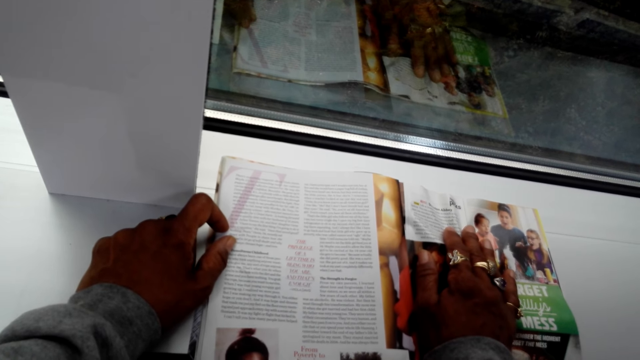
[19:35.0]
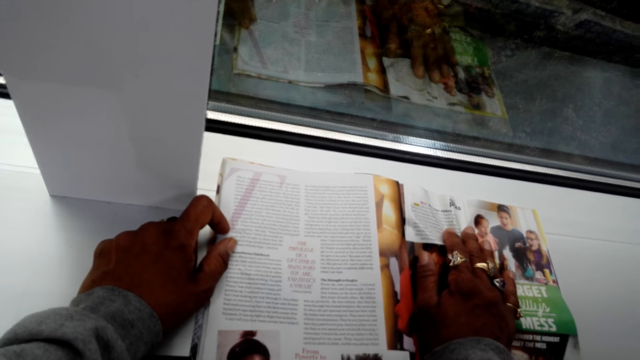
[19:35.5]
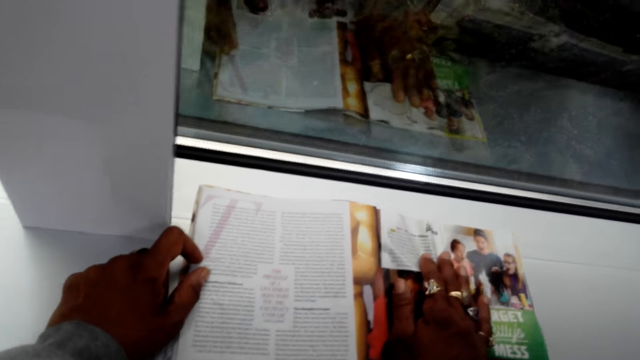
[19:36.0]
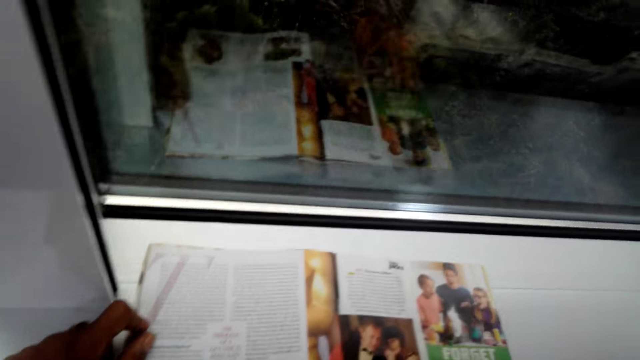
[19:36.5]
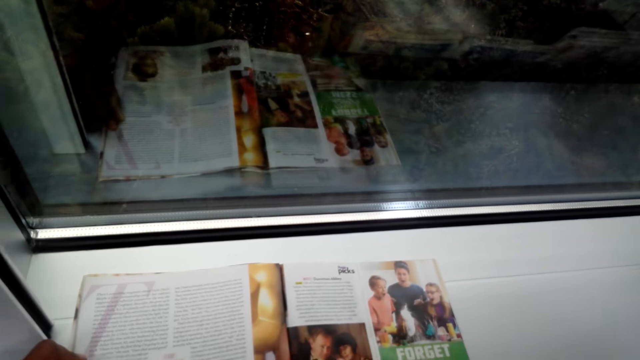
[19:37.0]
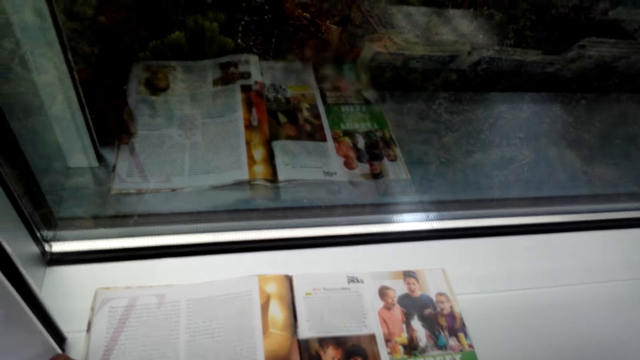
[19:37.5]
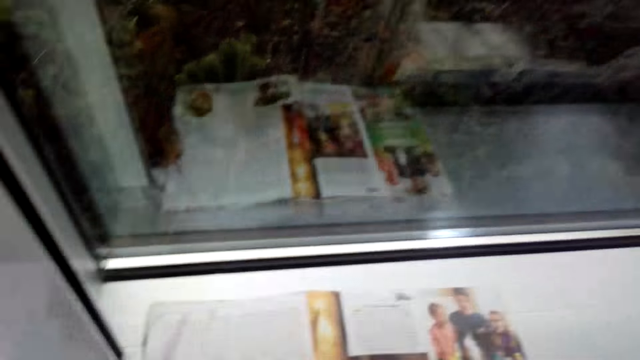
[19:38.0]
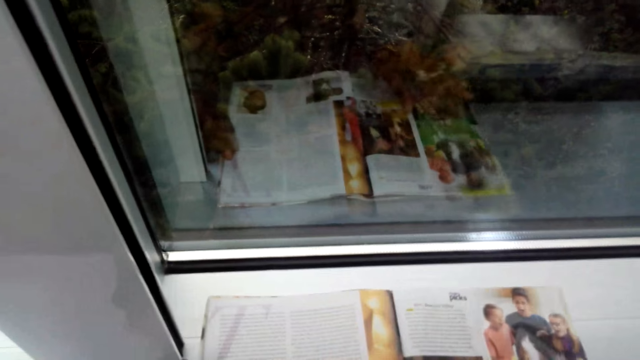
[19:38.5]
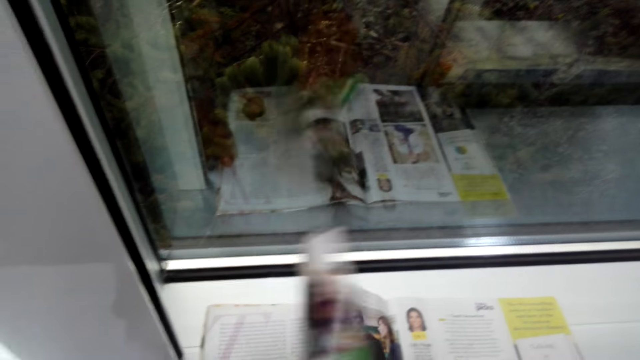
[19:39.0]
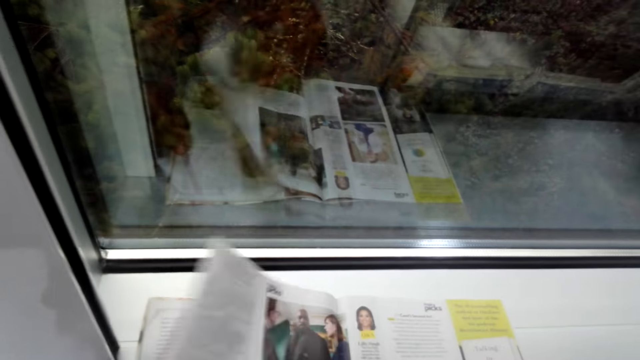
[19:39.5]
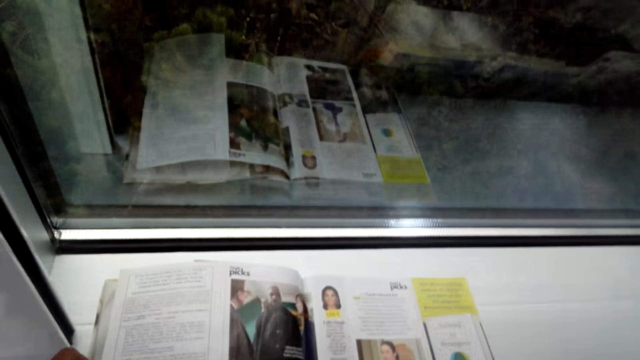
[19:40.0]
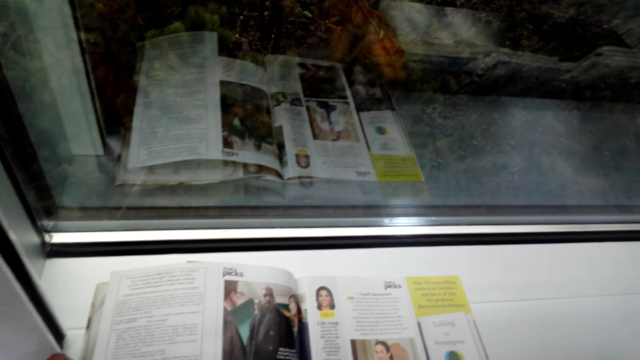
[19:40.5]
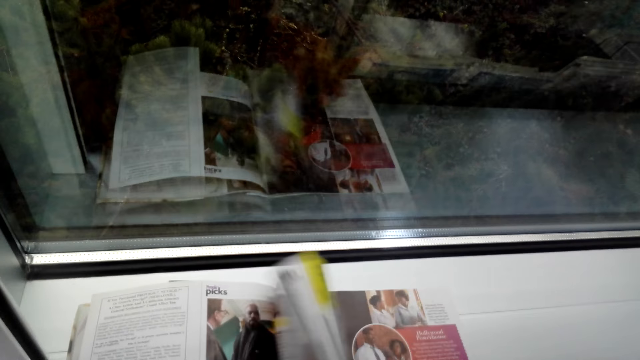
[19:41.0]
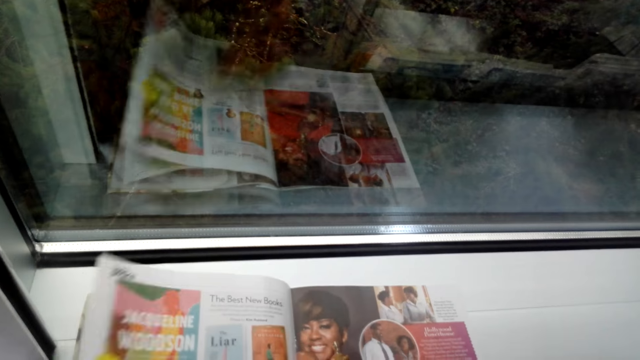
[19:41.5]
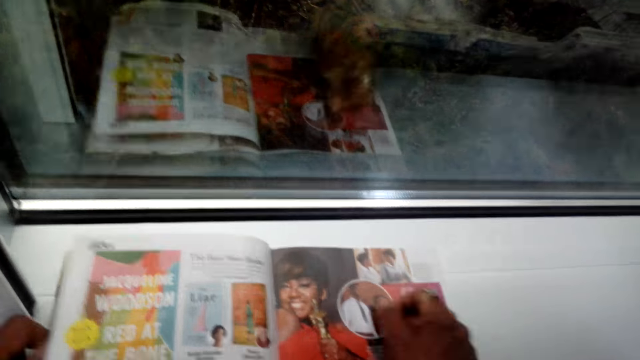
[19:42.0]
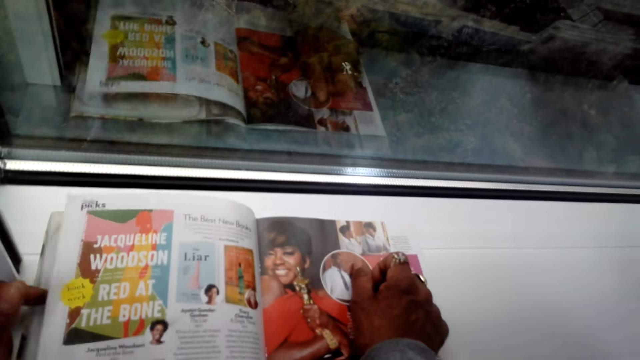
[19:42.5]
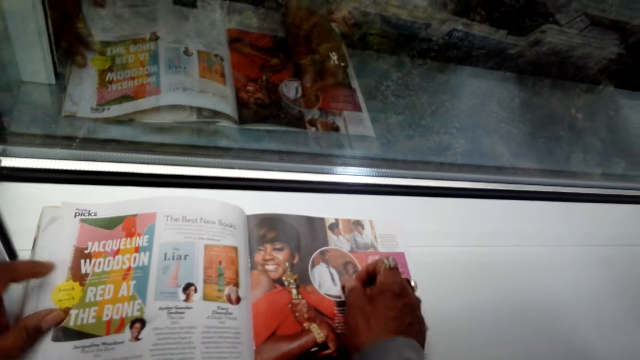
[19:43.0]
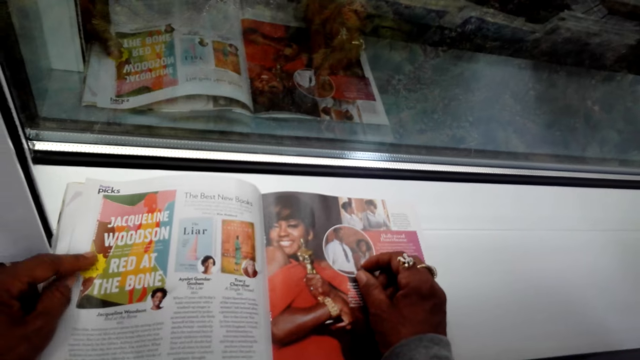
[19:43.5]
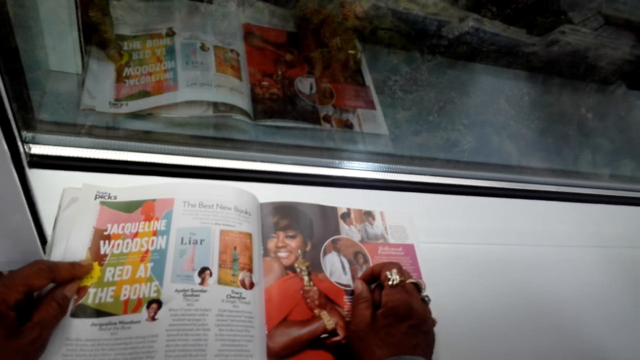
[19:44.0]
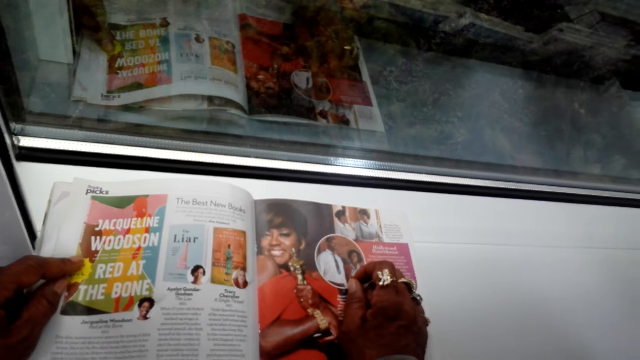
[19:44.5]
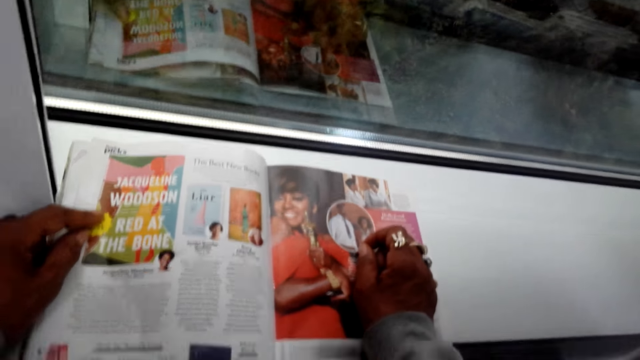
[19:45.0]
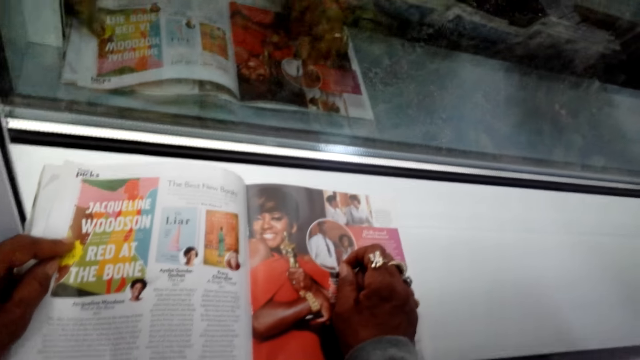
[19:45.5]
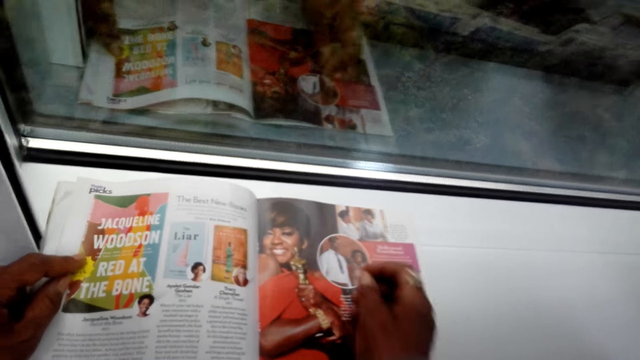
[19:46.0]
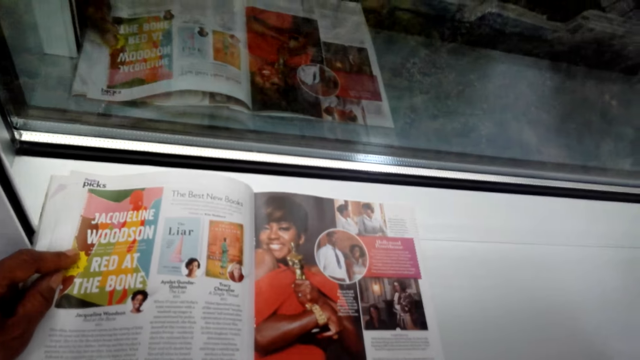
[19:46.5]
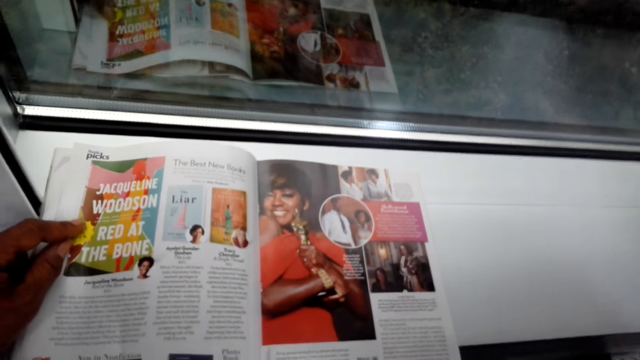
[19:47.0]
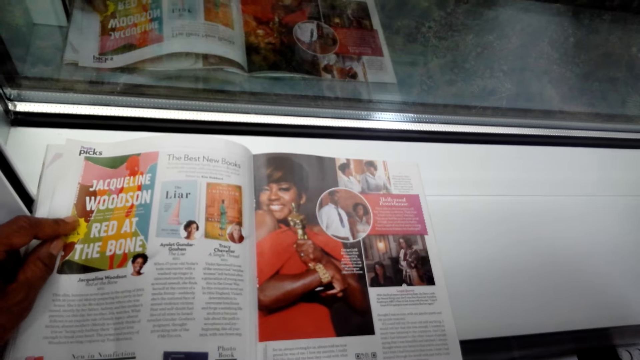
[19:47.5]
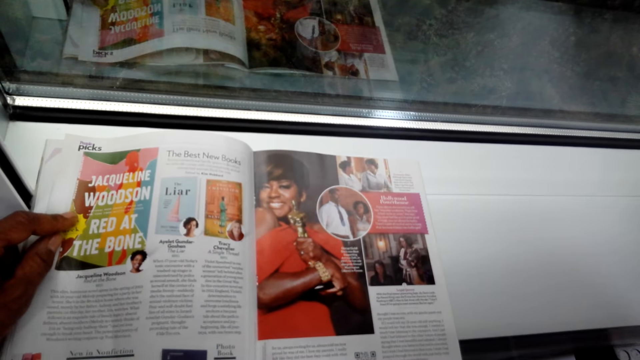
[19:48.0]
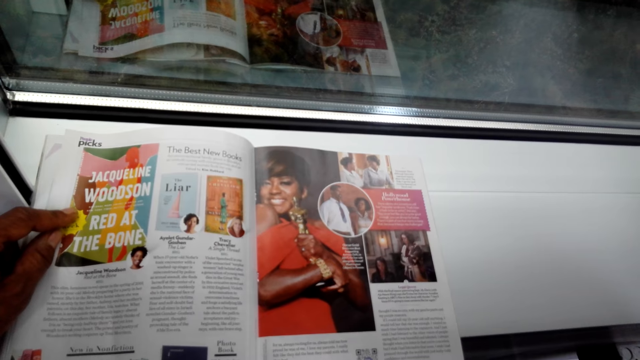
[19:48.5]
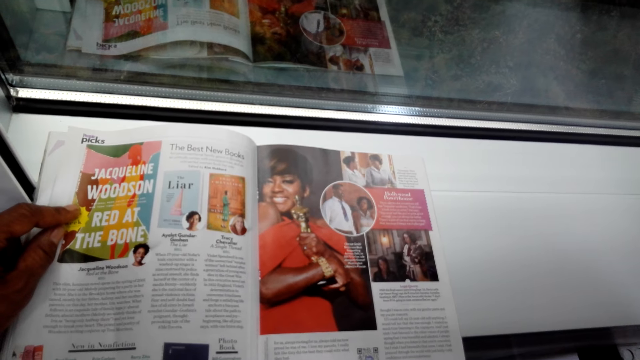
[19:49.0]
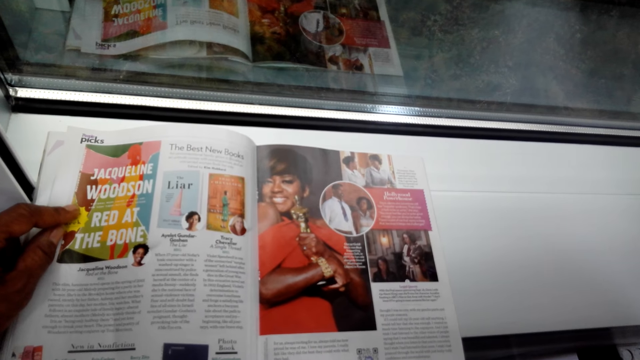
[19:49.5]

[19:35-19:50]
The camera wearer moves the left hand. They read a magazine. They turn the page of the magazine. They move the left hand. They turn the page of the magazine. They place the right hand on the magazine. They lift the left hand. They read the magazine. They pull back the right hand. They read the magazine.

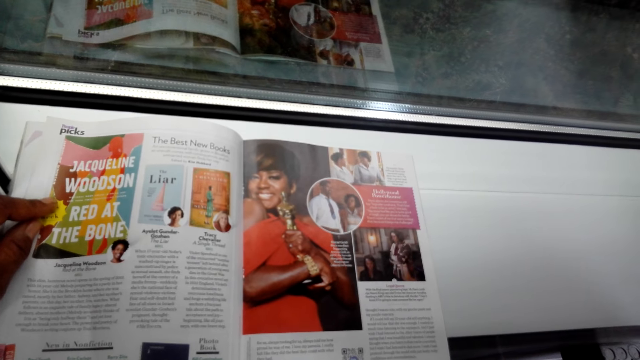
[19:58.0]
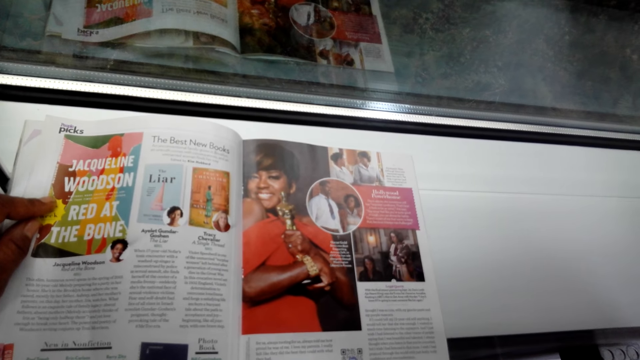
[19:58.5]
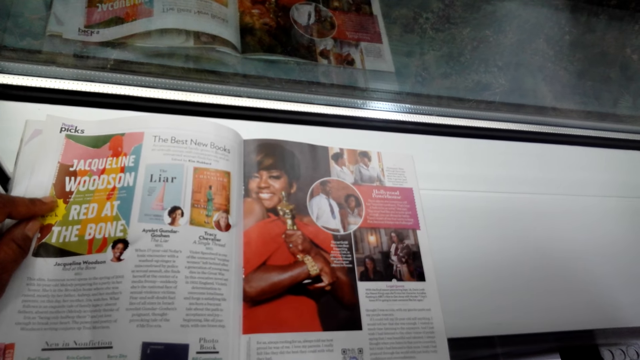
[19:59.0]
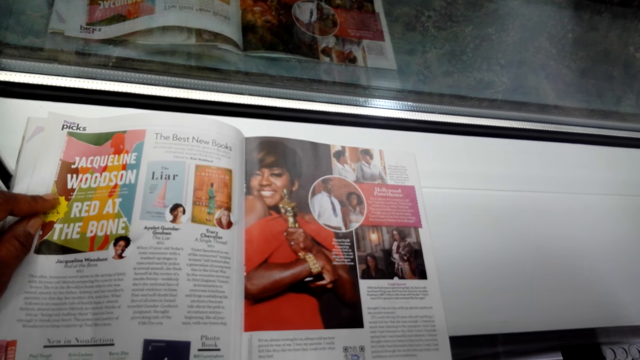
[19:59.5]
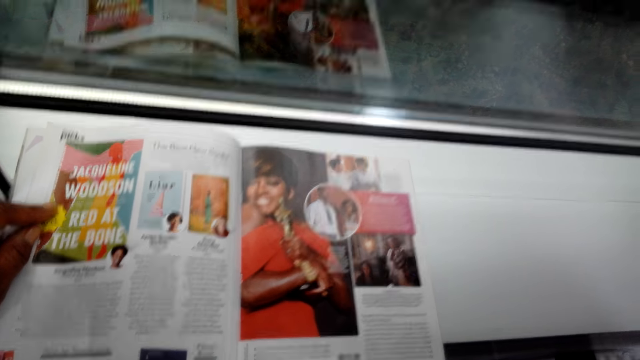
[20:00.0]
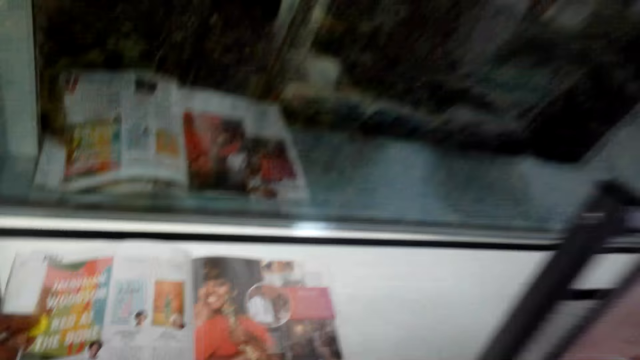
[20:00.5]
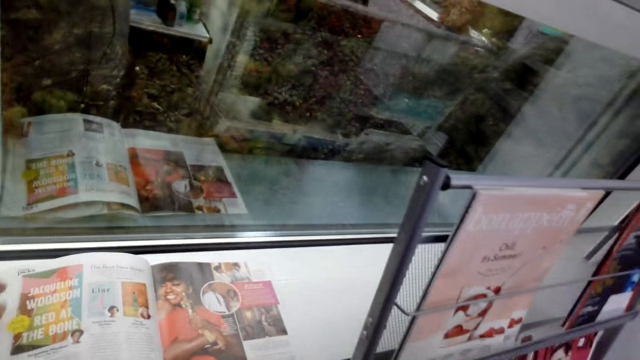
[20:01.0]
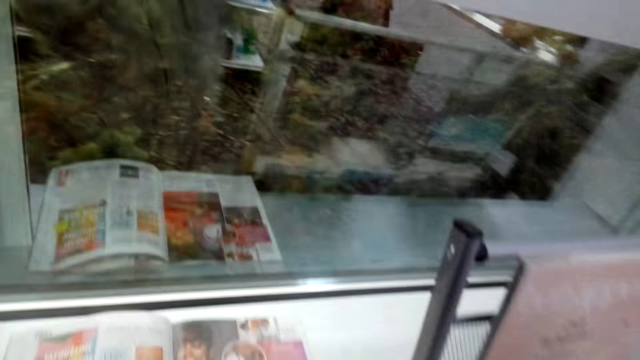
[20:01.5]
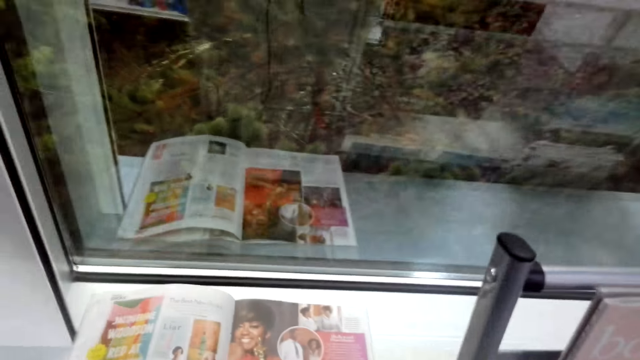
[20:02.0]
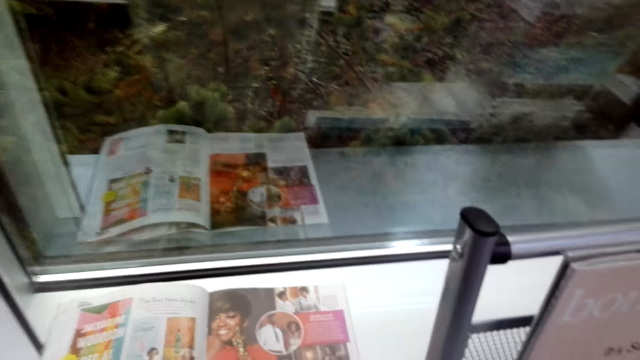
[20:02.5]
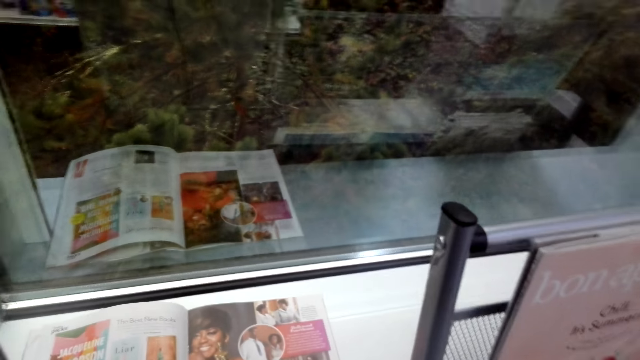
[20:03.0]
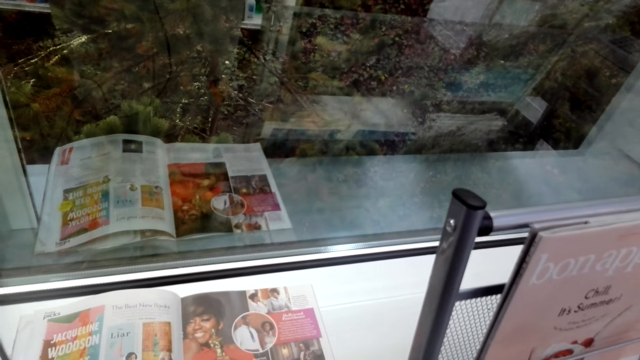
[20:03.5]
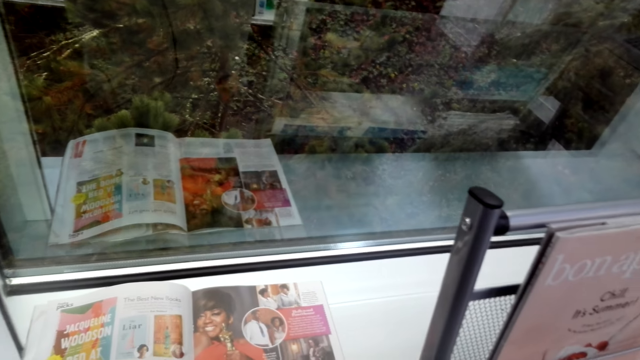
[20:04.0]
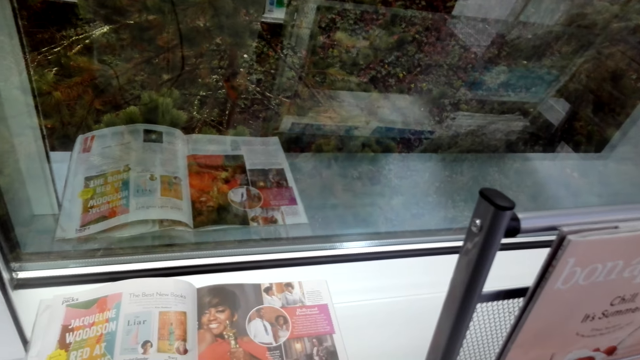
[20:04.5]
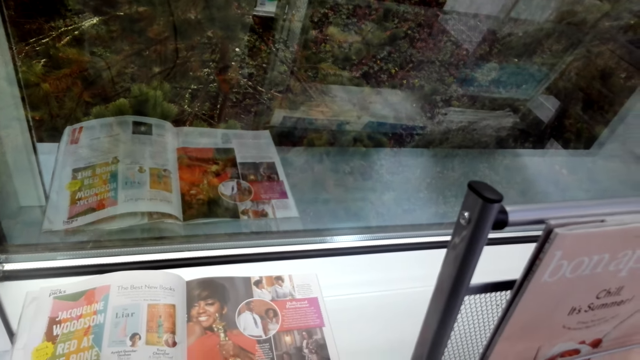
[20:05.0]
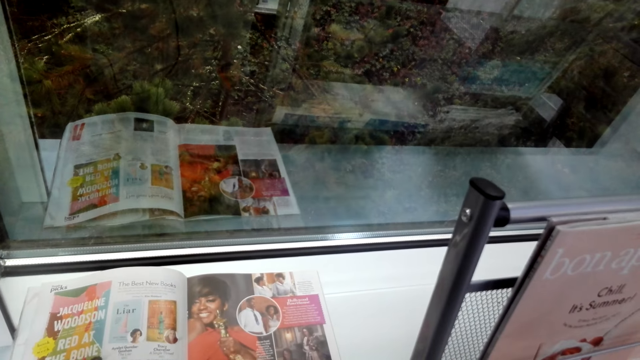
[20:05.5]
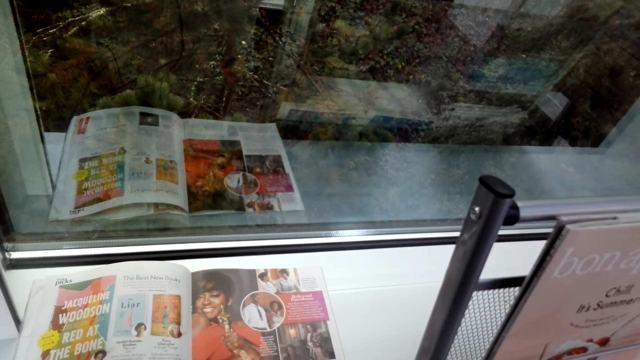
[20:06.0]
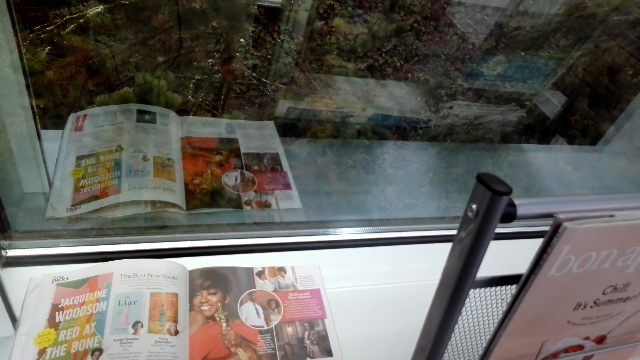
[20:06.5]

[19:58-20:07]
The camera wearer looks around.
